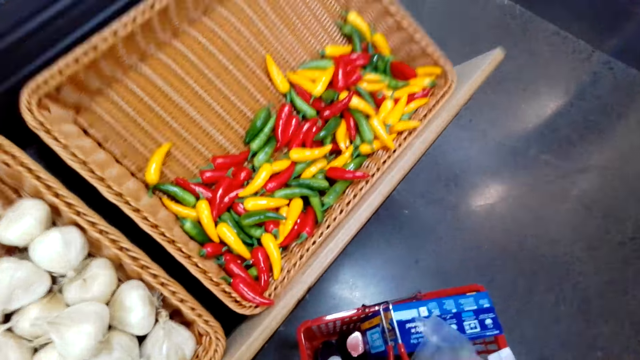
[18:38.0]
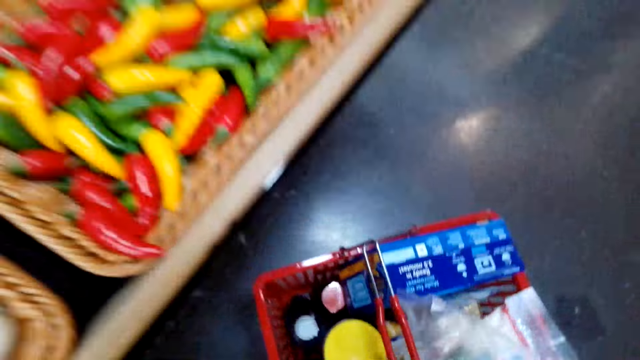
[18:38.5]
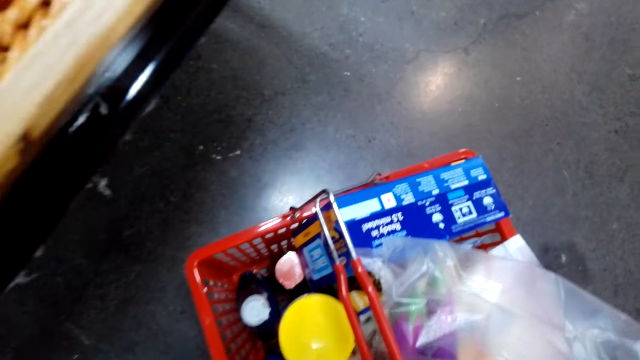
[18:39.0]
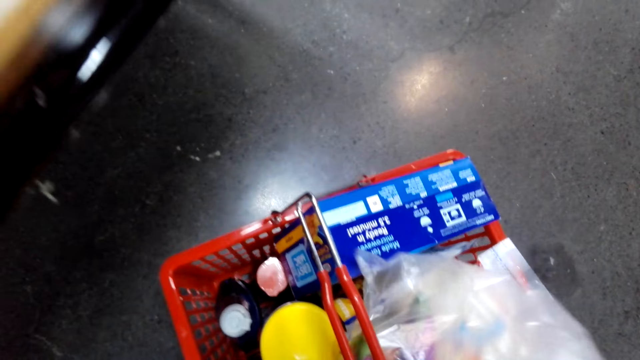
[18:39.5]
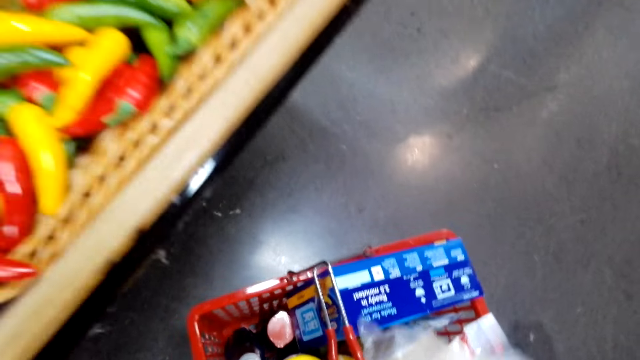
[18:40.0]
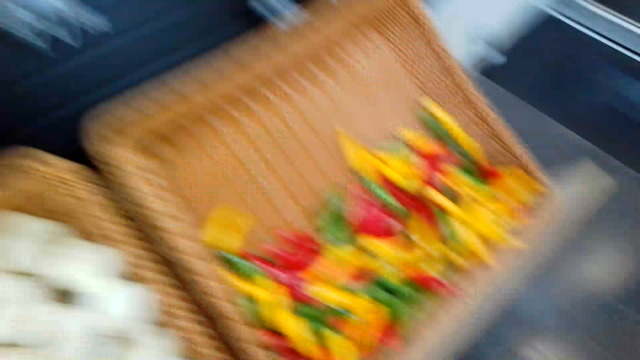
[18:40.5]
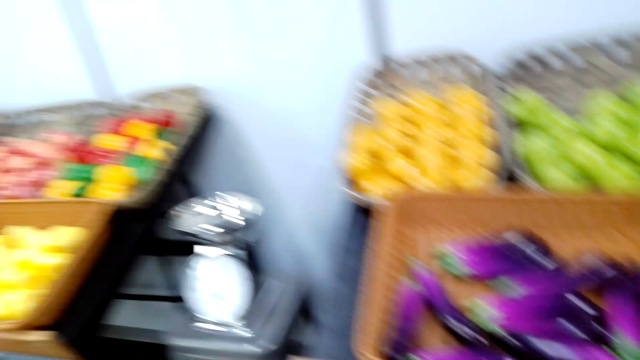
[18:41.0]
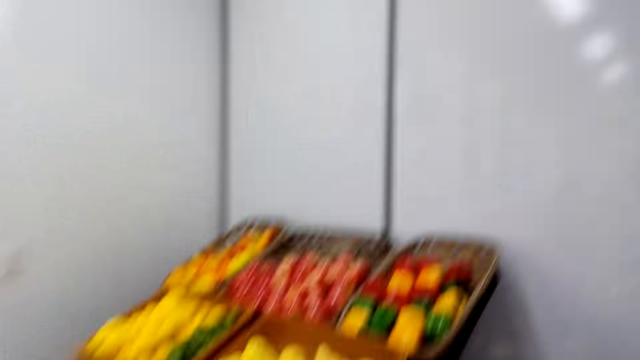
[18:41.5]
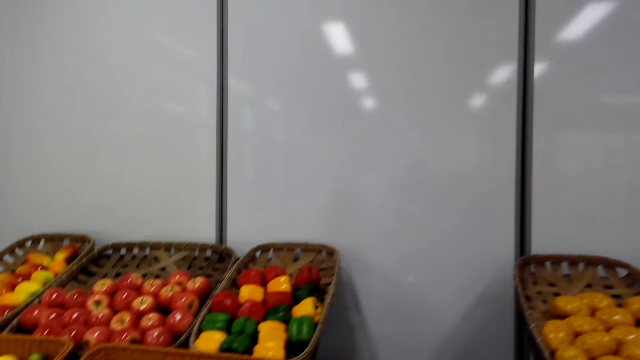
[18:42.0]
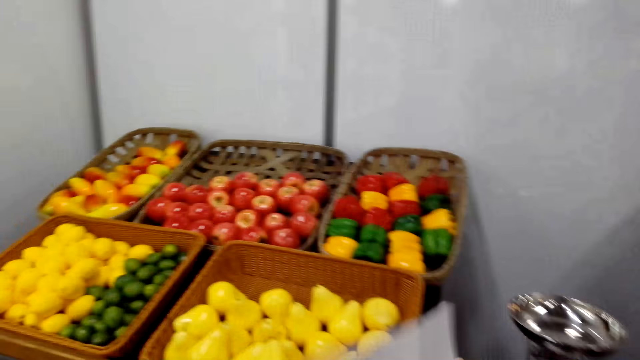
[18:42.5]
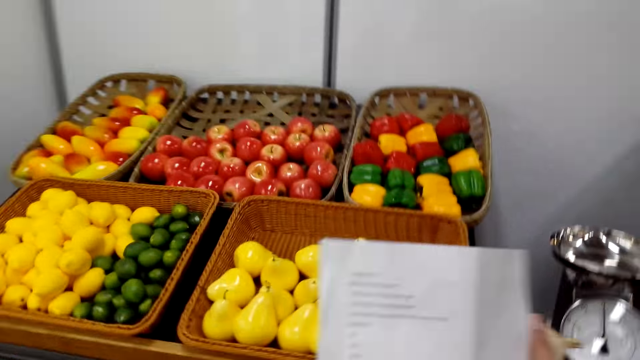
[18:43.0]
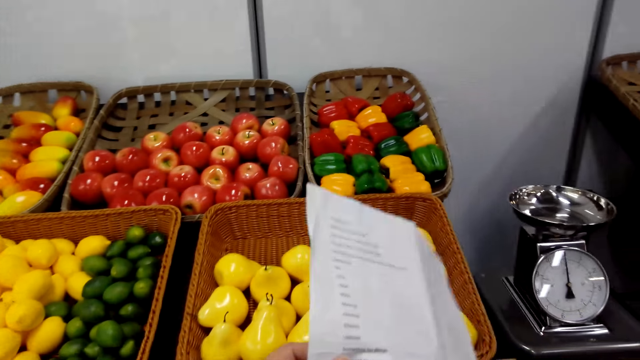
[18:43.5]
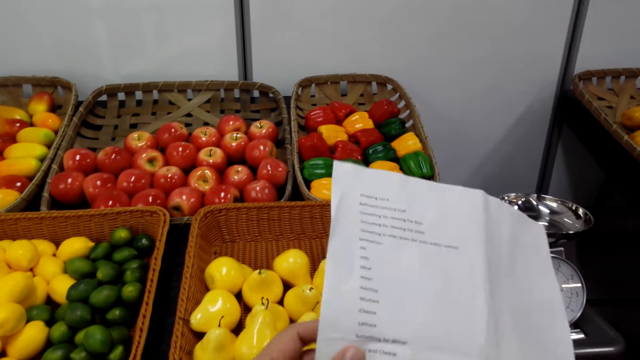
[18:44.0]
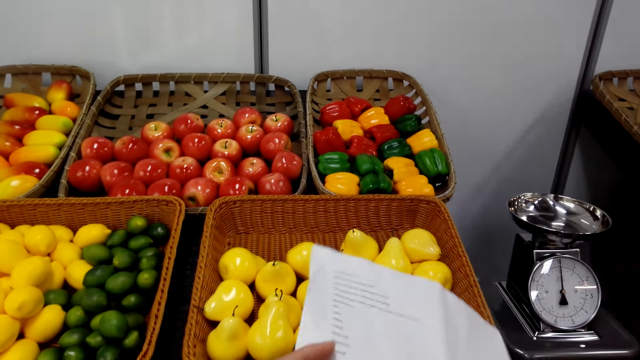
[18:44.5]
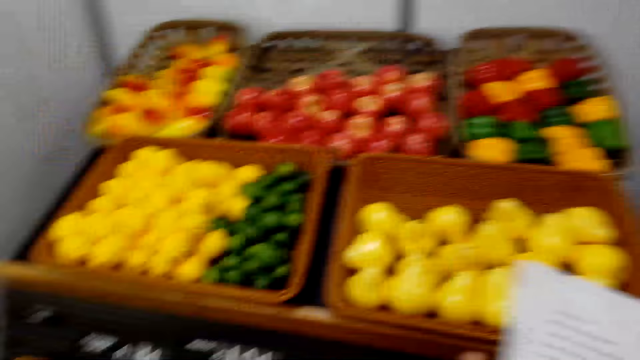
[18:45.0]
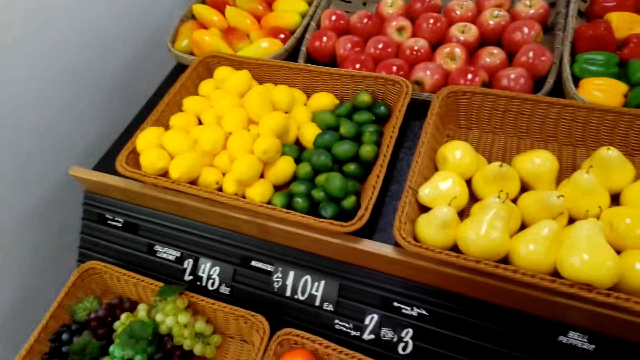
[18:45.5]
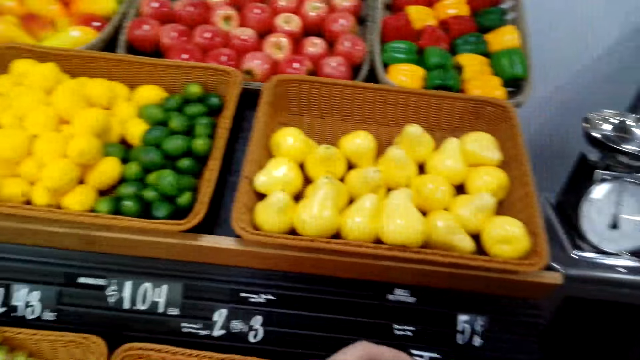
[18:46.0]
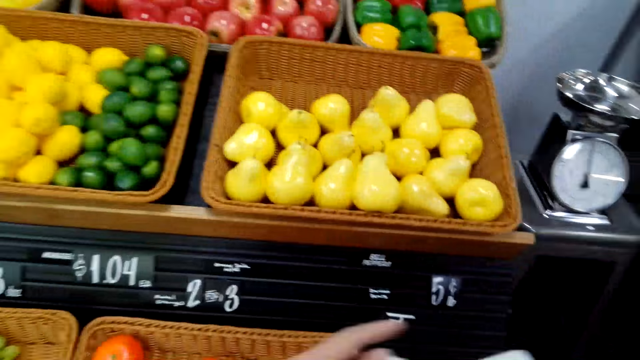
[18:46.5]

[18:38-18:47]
The camera wearer puts the plastic paper in the shopping basket. They put the eggplant in the plastic bag. They raise up. They hold a paper. They read the piece of paper.

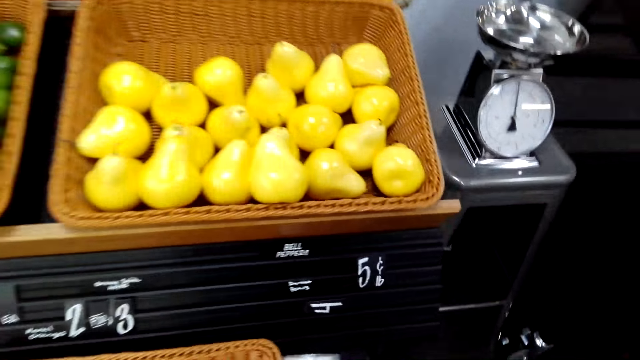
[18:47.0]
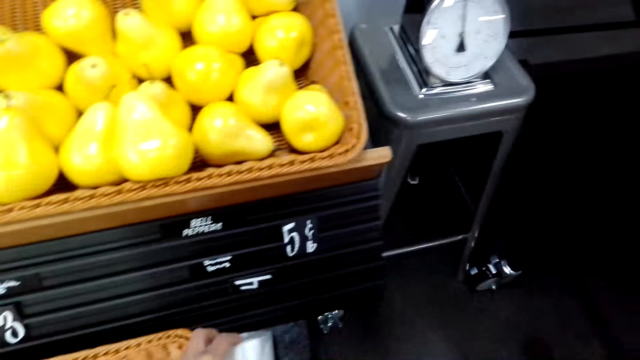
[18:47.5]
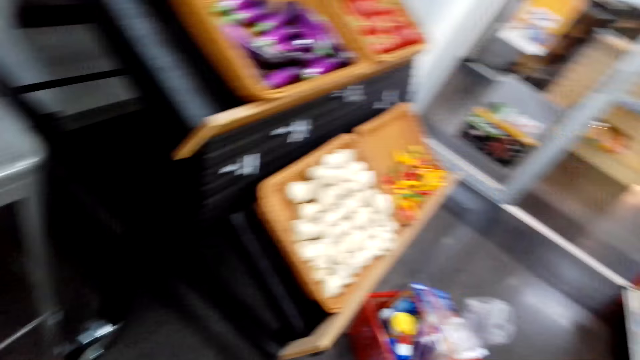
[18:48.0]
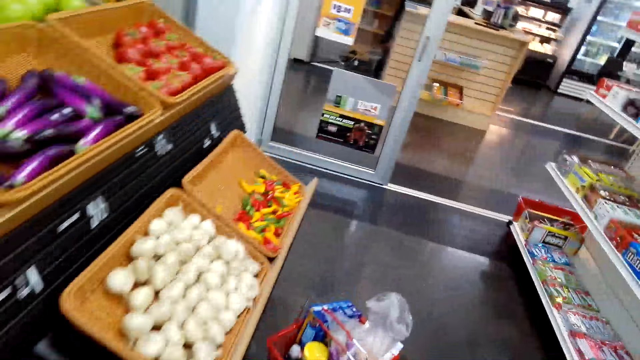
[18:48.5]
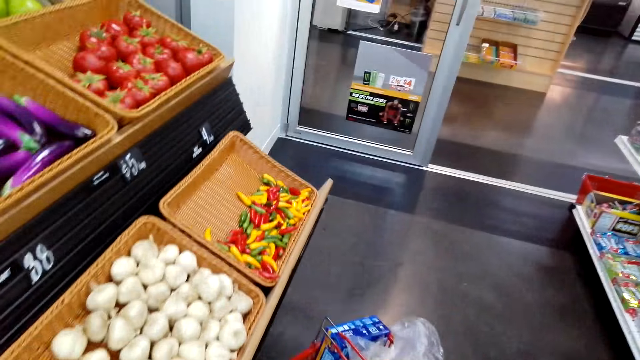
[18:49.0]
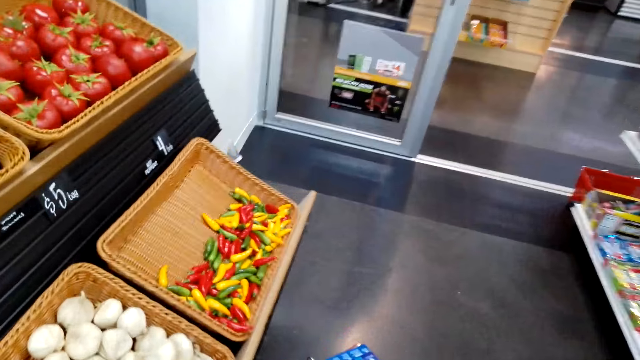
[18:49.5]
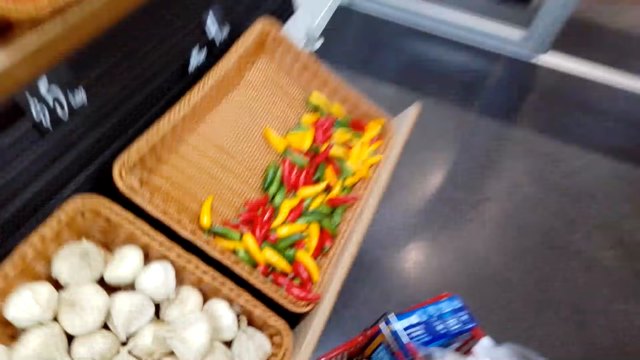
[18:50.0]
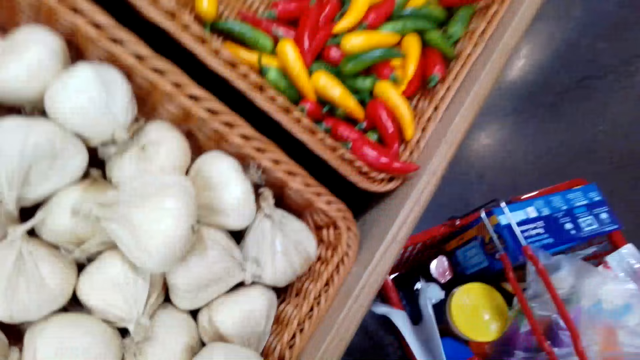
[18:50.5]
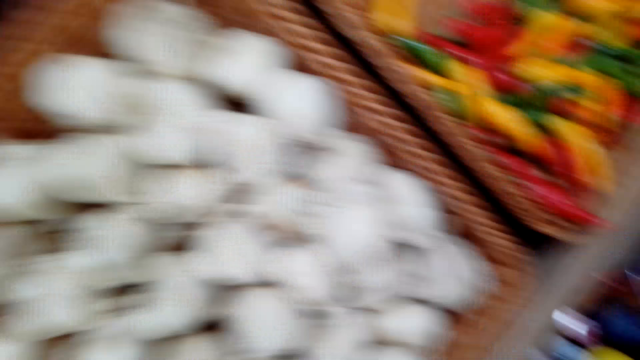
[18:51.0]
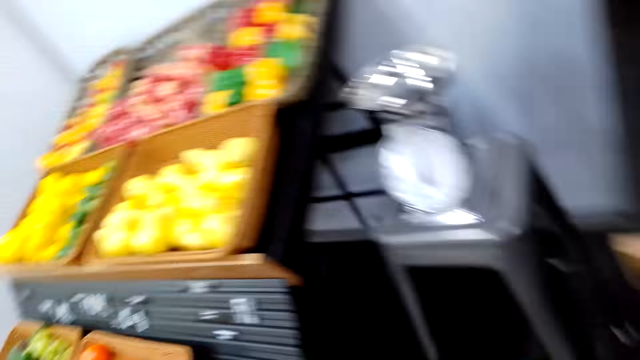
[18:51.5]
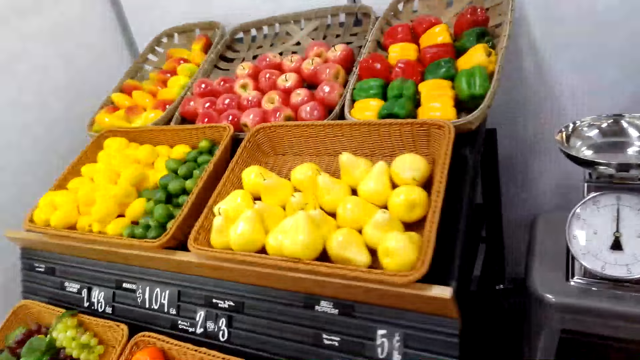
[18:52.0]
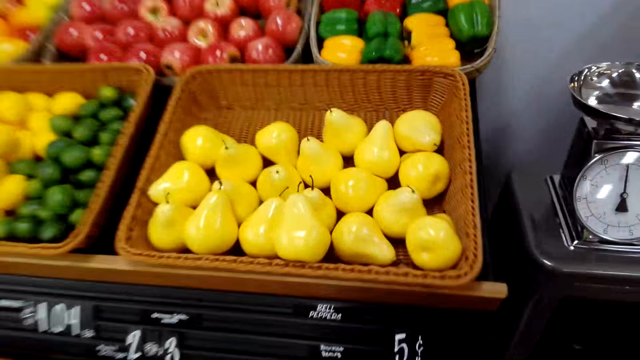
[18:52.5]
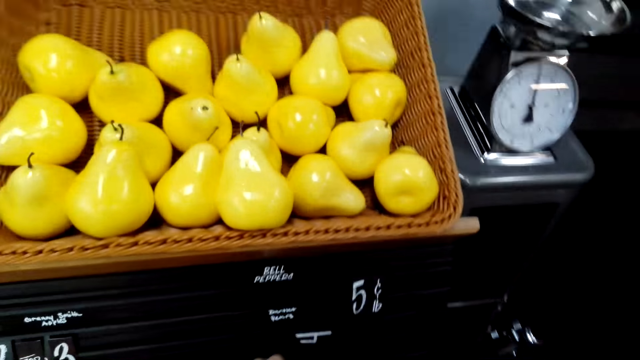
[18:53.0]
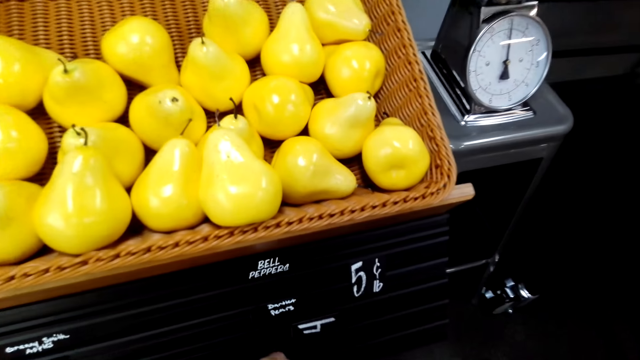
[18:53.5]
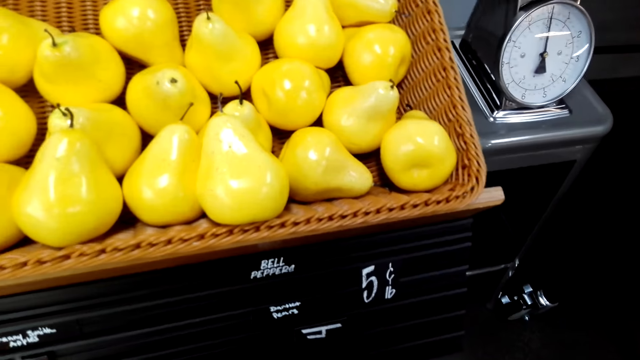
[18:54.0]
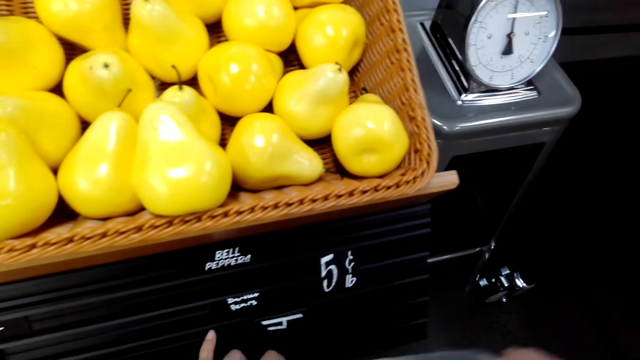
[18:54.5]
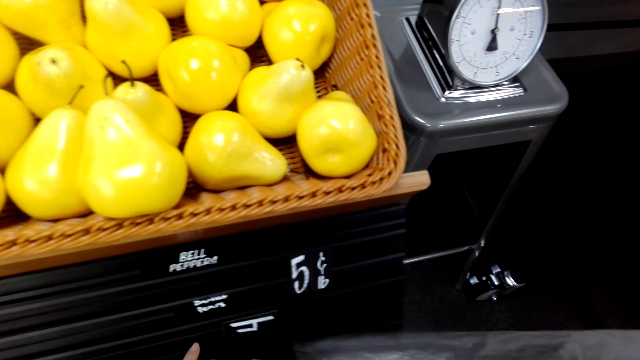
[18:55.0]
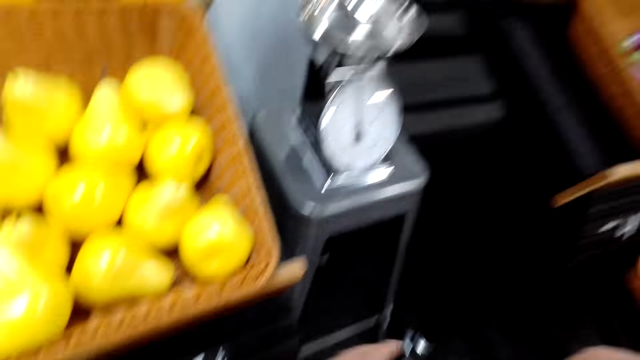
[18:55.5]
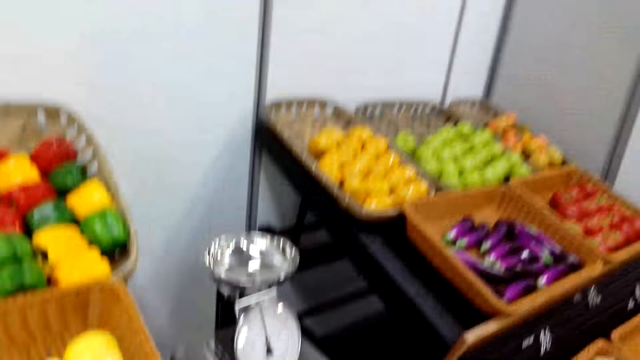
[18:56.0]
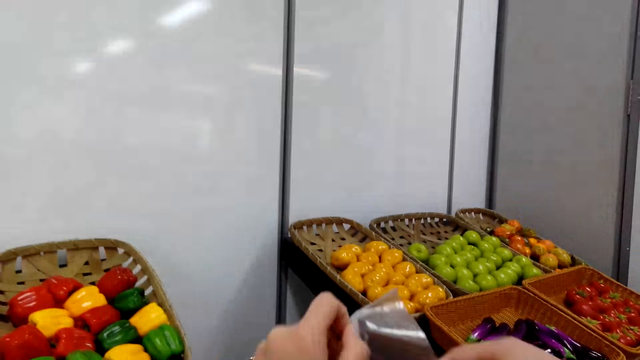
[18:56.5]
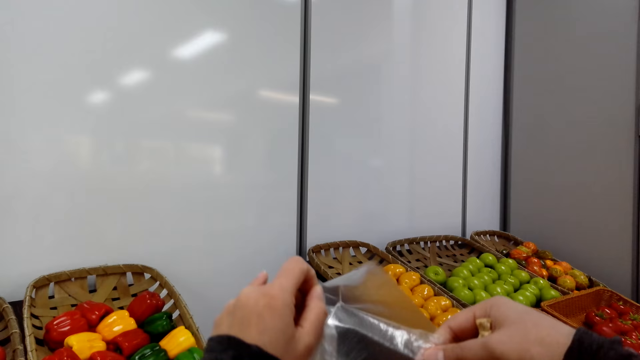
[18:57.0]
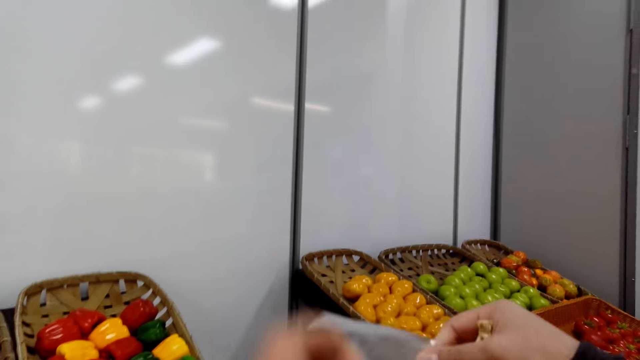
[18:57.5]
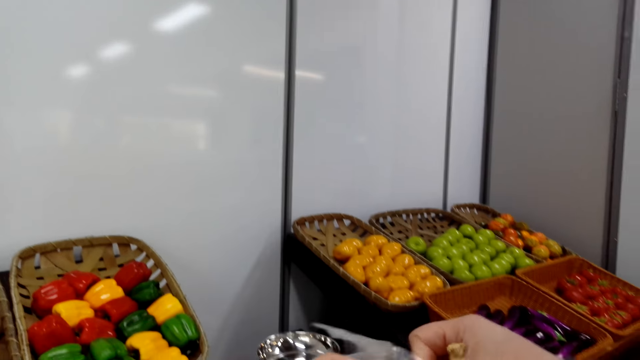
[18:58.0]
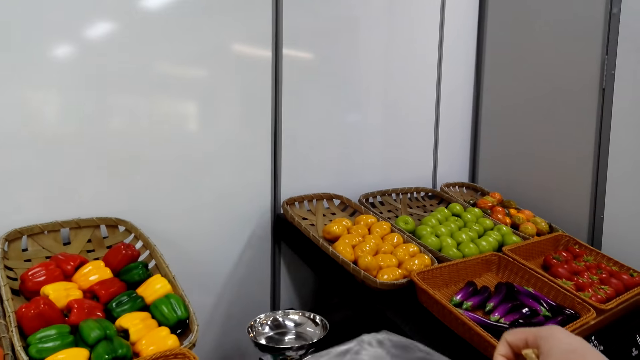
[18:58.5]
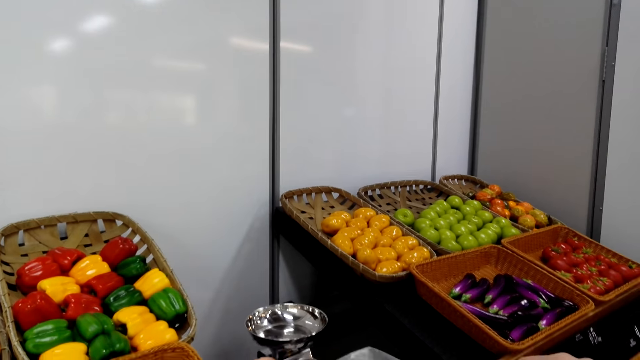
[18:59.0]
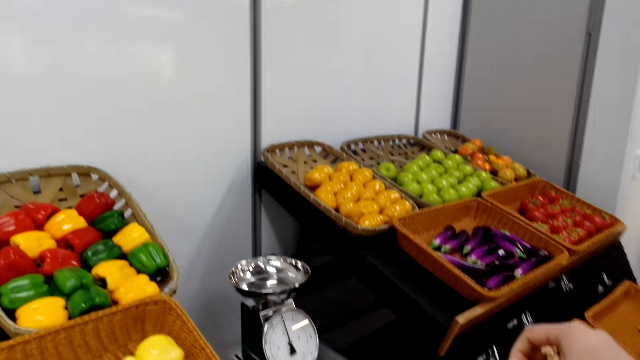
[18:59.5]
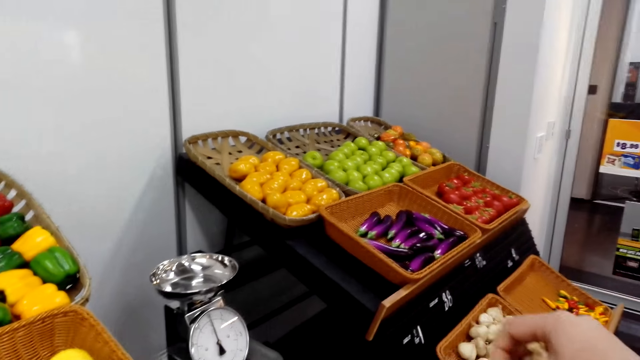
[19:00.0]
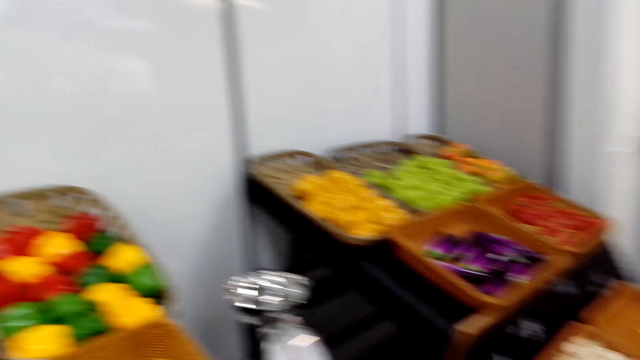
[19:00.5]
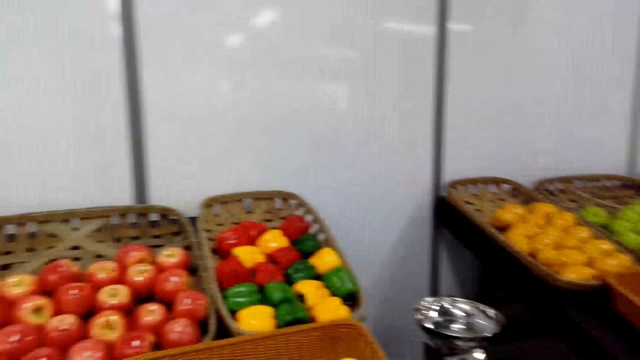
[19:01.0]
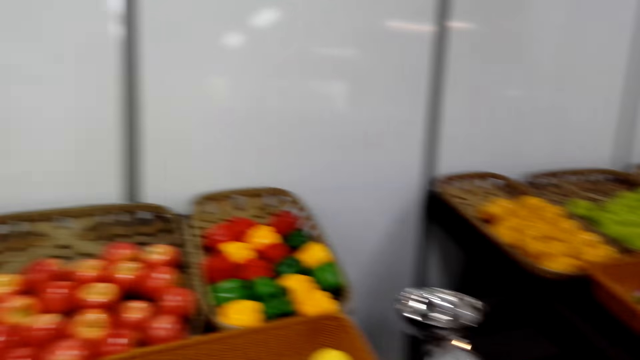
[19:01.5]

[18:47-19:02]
The camera wearer moves towards the shopping basket. They put the piece of paper in the shopping basket. They stand beside the shelf. They pick a plastic bag from the shelf. They open the plastic bag.
